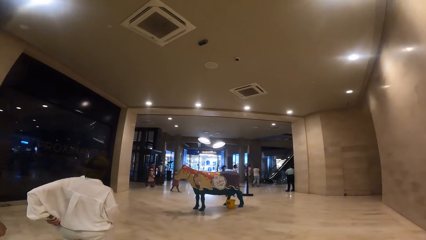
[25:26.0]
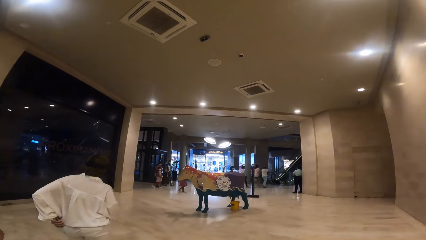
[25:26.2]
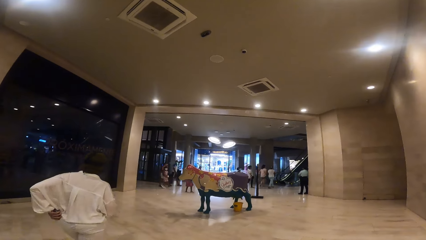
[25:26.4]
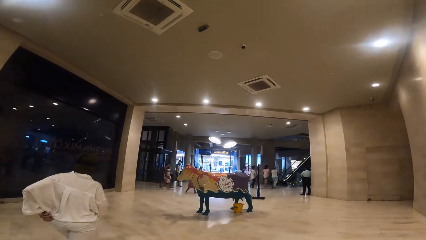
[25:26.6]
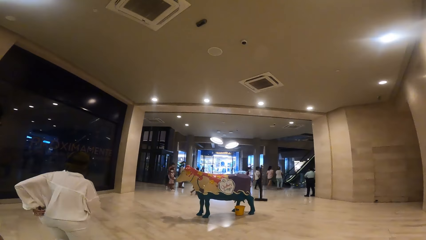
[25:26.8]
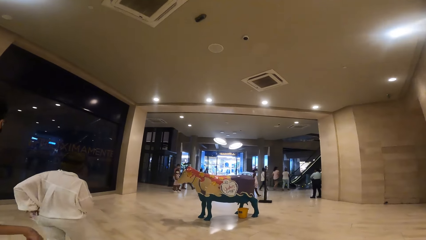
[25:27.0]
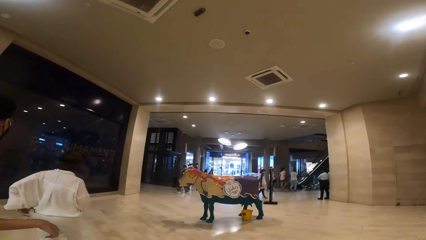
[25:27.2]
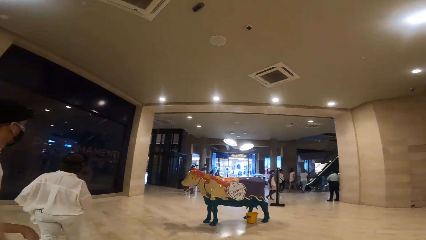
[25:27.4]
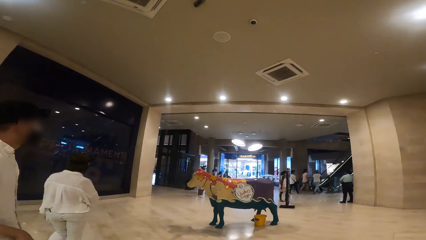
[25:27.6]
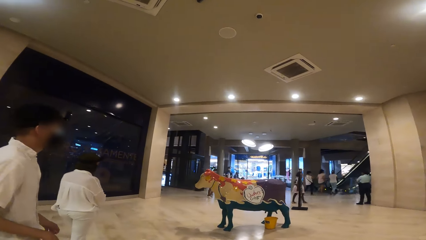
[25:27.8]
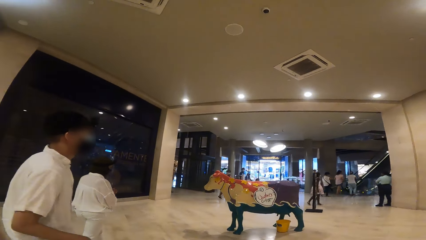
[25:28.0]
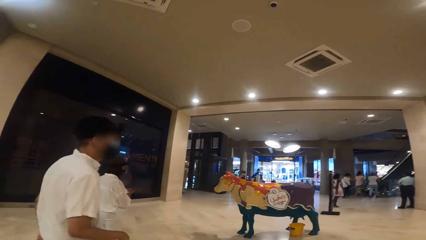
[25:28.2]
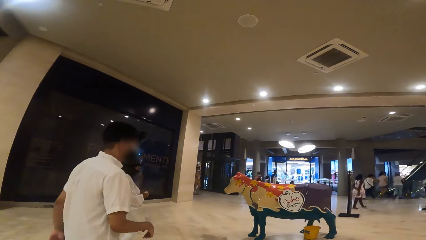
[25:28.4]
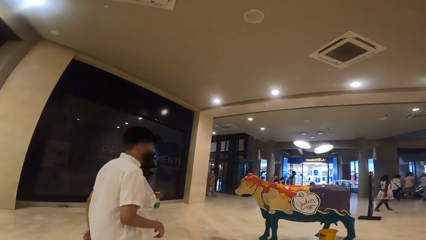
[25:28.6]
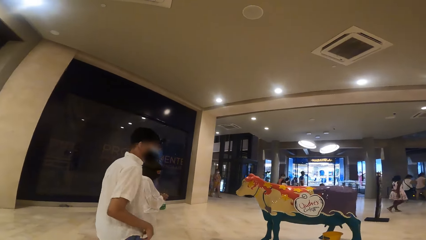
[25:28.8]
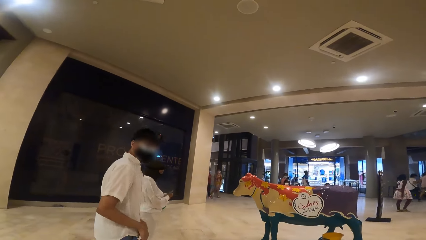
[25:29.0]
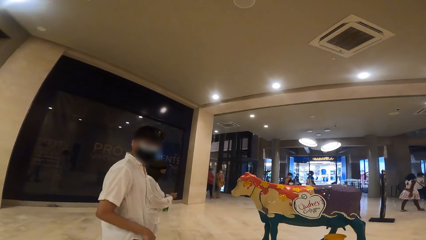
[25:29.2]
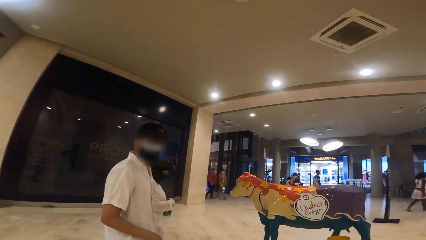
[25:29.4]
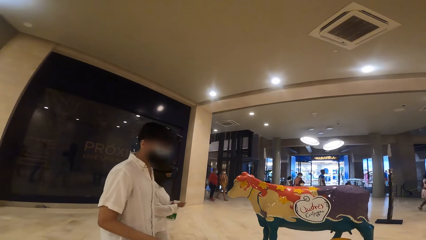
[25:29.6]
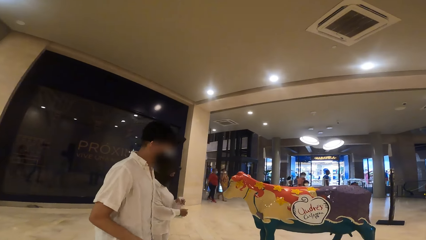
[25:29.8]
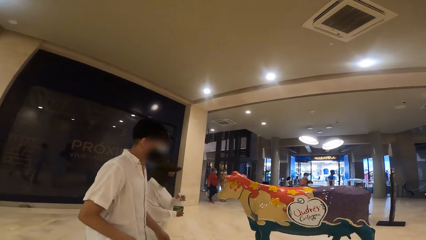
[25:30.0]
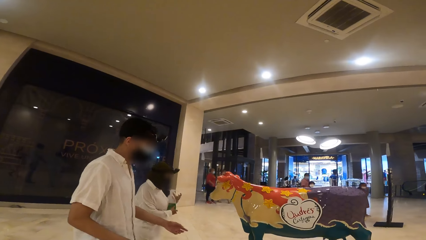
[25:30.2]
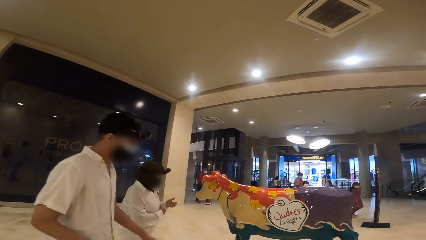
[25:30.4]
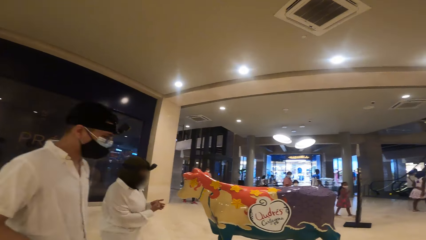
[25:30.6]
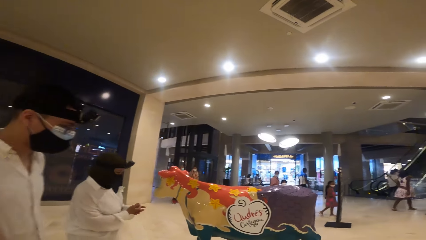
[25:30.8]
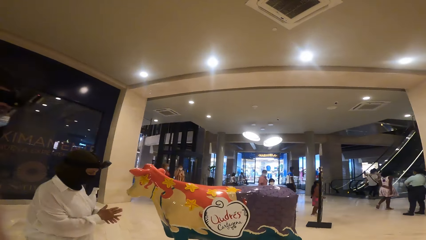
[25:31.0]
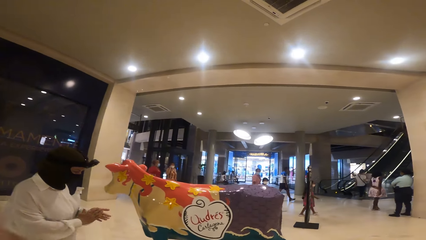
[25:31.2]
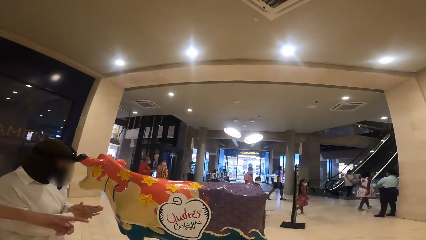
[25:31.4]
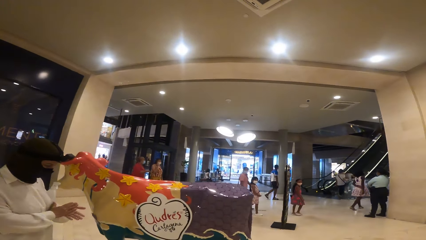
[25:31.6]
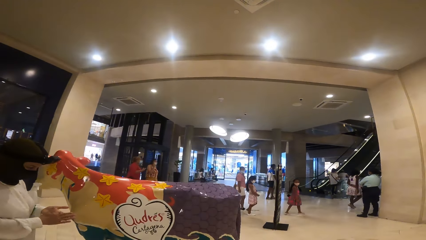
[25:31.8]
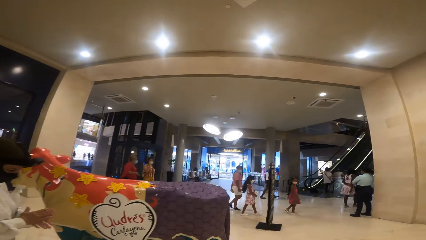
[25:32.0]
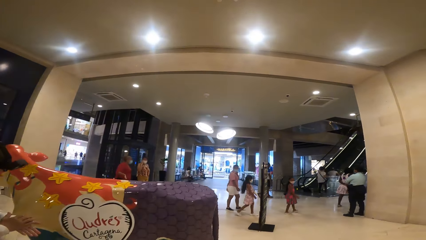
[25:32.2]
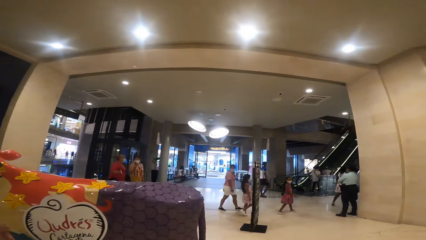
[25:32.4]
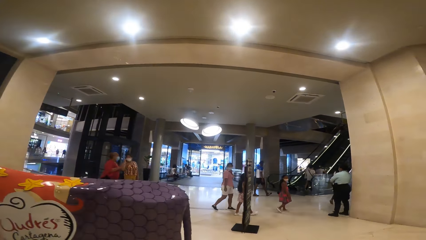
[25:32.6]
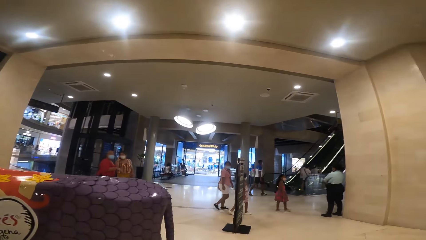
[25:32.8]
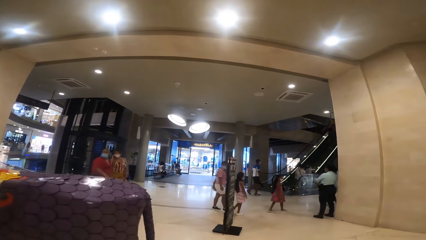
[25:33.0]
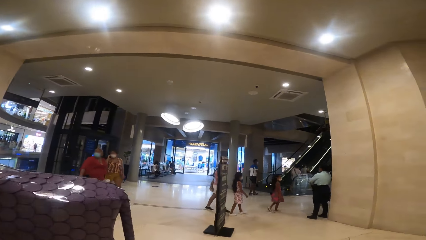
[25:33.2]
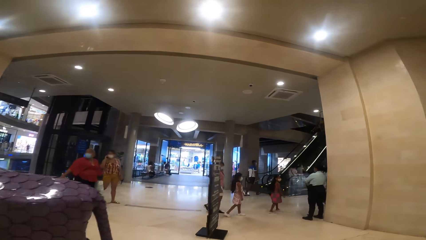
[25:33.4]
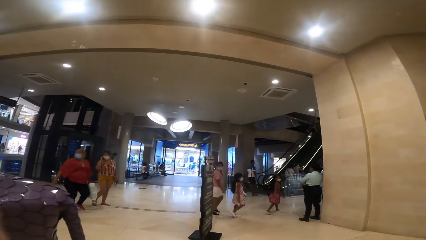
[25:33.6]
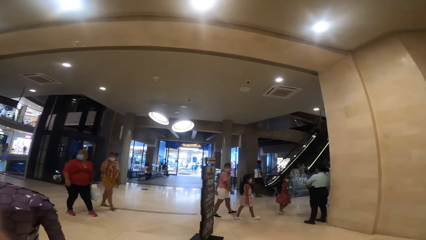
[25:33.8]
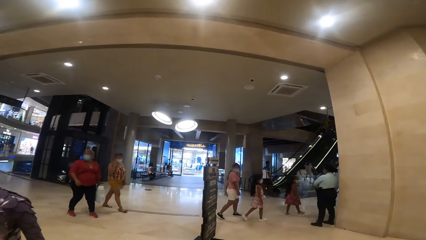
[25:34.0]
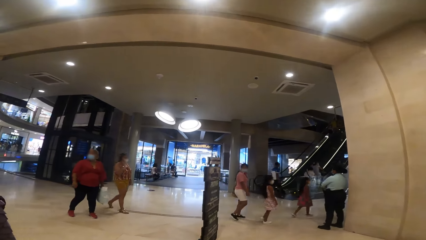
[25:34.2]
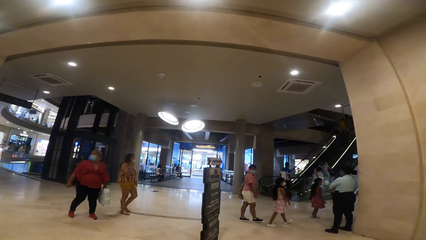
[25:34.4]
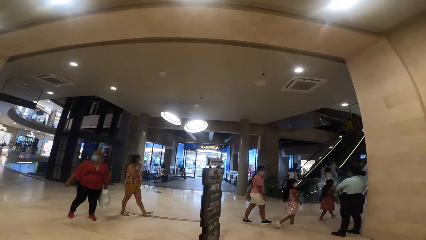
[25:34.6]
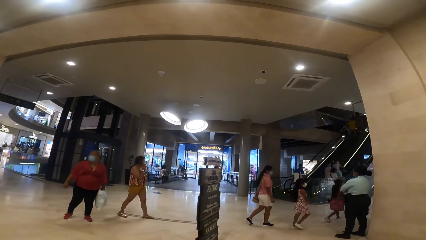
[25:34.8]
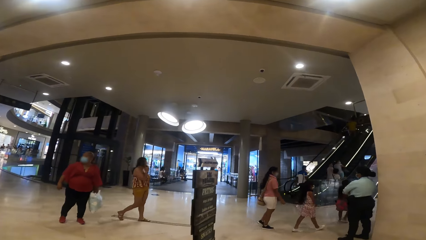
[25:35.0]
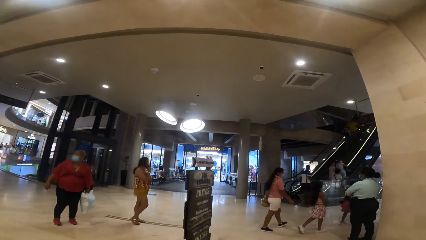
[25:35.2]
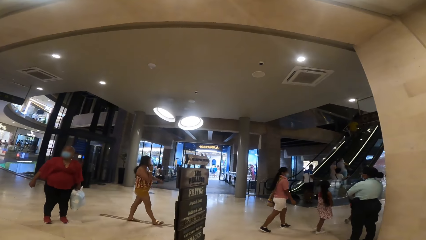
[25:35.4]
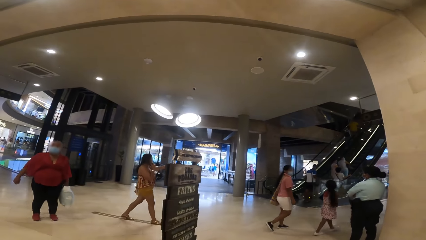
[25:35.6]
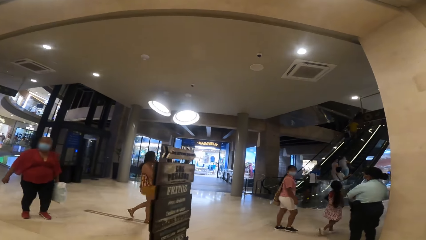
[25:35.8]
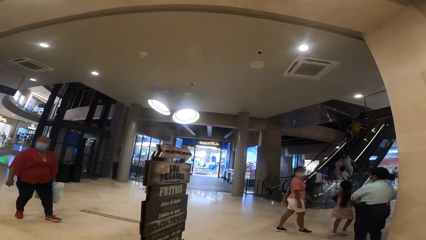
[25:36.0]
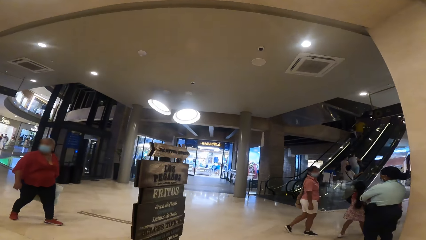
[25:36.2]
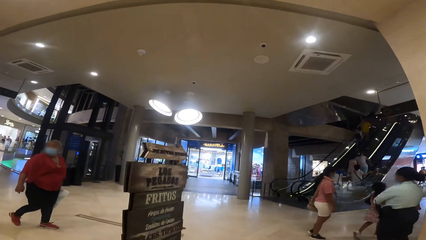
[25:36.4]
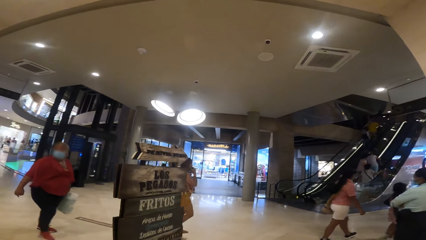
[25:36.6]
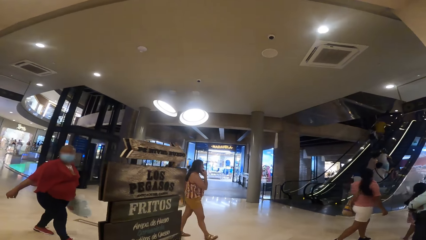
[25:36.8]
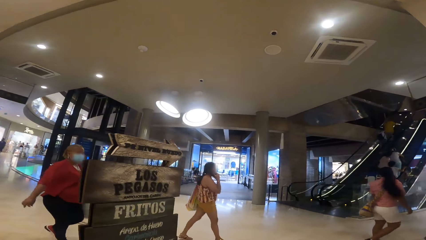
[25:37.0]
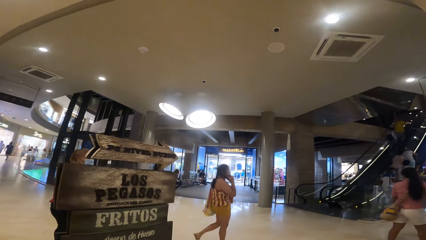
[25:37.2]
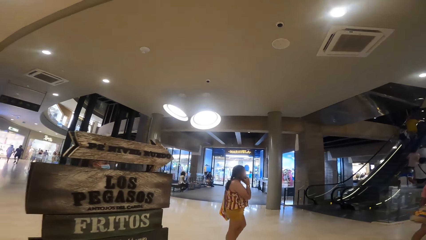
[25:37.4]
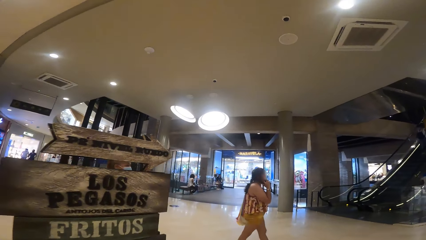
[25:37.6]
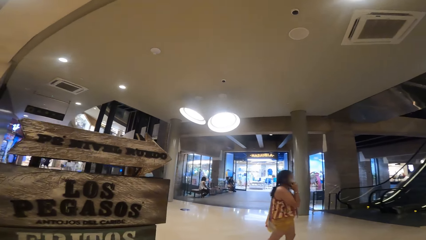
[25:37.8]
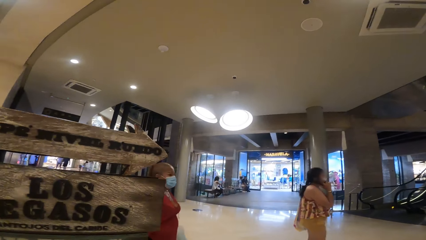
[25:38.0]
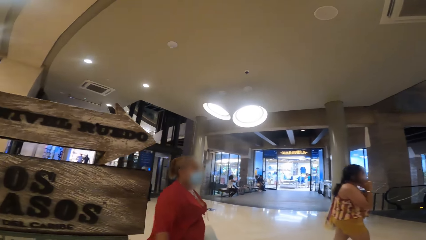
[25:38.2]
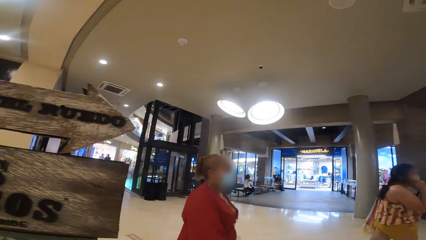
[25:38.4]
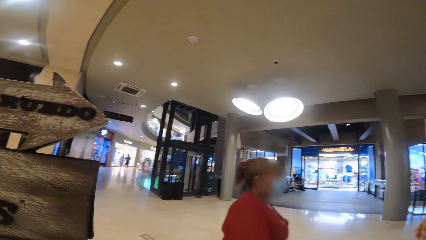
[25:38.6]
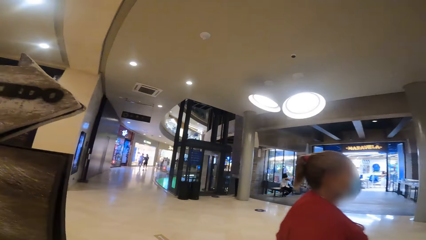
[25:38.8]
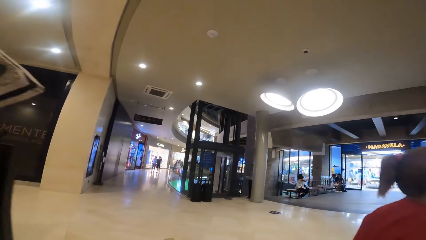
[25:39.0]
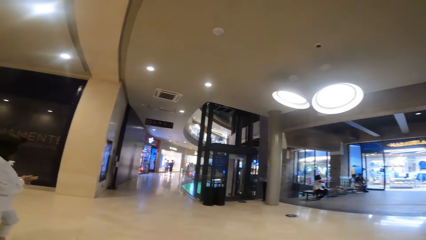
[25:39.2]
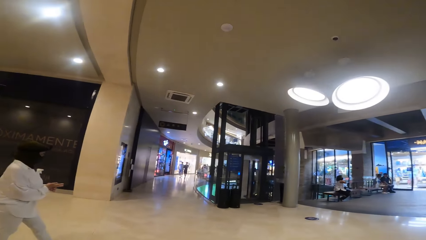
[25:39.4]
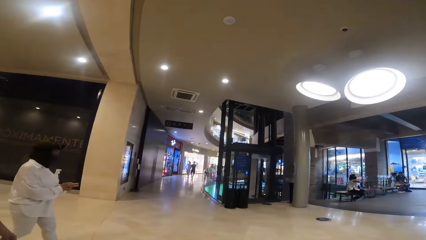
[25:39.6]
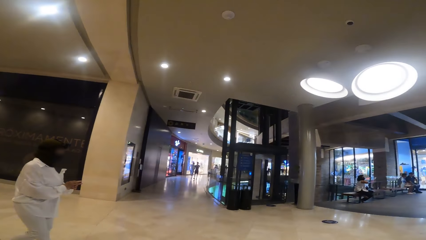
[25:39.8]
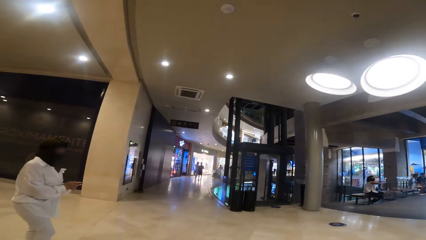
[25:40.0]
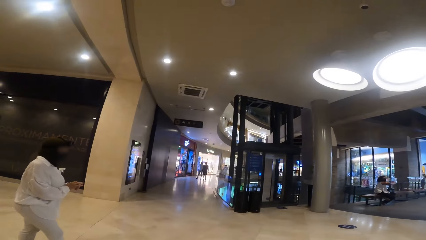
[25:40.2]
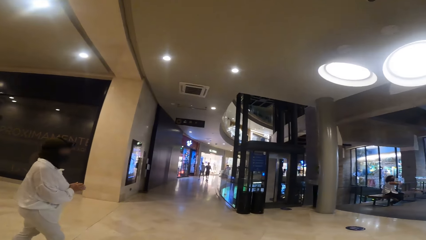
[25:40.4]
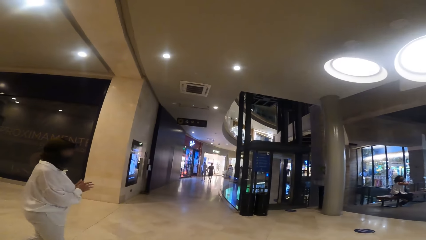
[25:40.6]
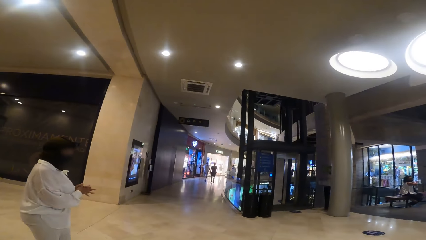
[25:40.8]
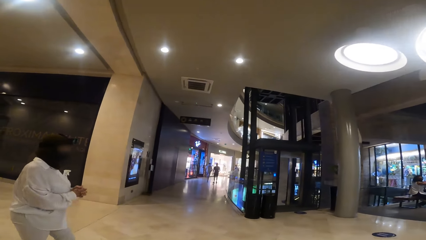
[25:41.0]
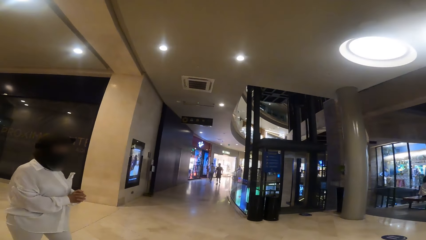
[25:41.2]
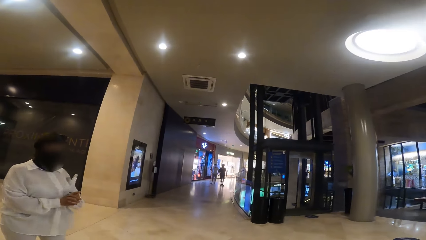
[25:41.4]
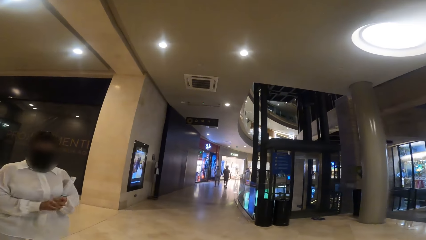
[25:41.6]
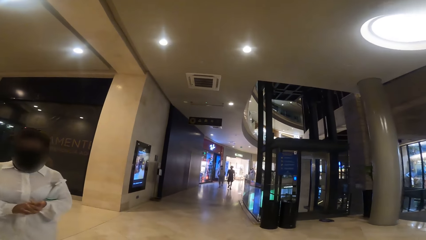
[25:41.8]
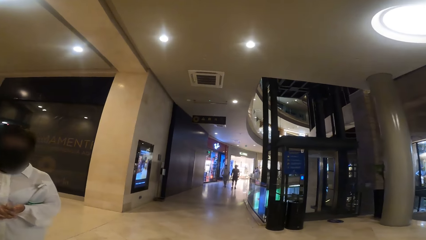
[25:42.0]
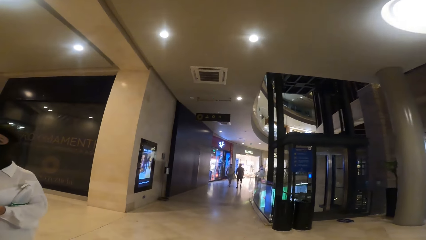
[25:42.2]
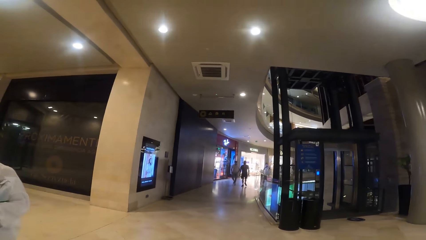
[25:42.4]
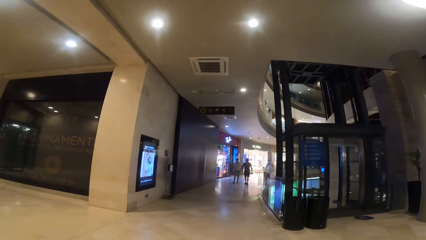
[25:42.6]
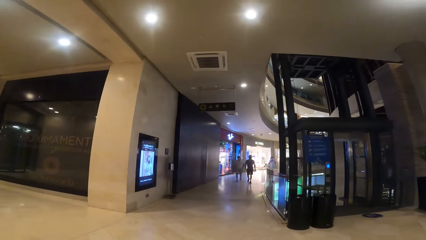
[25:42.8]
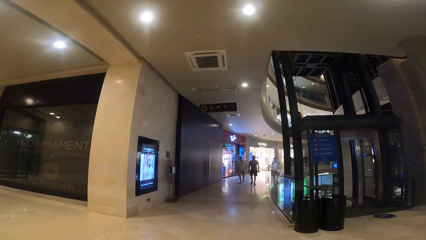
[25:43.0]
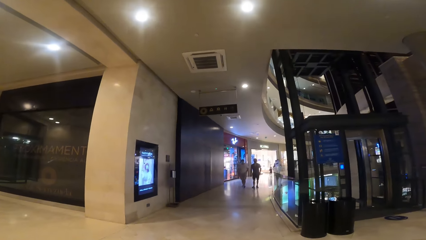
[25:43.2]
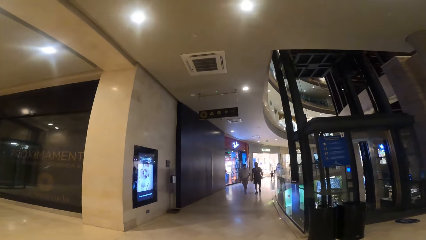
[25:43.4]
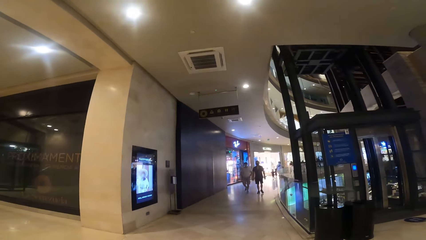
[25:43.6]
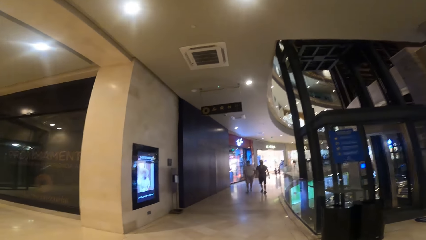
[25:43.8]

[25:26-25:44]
The woman puts a phone in her pocket. She sprays hand sanitizer on her palm from a container with her left hand. A person interacts with the camera wearer. The camera wearer holds the container with her left hand. She rubs her palms together. She walks around. Another person interacts with the camera wearer.
